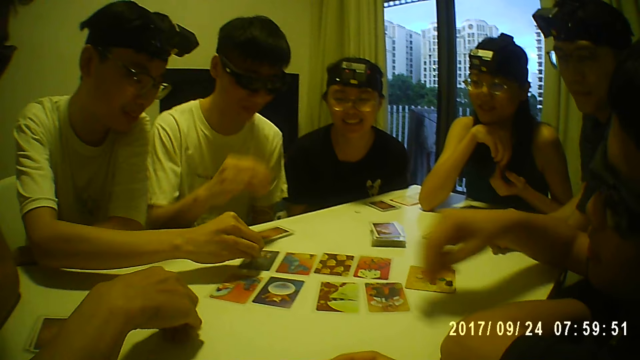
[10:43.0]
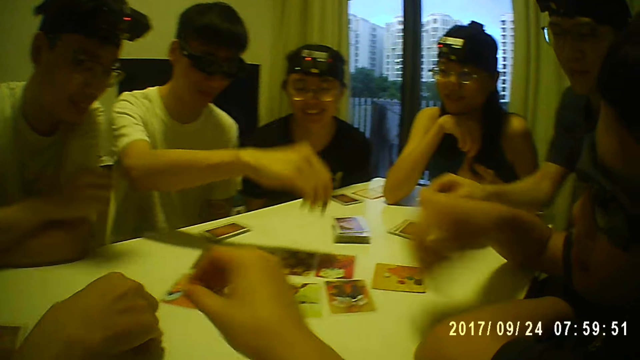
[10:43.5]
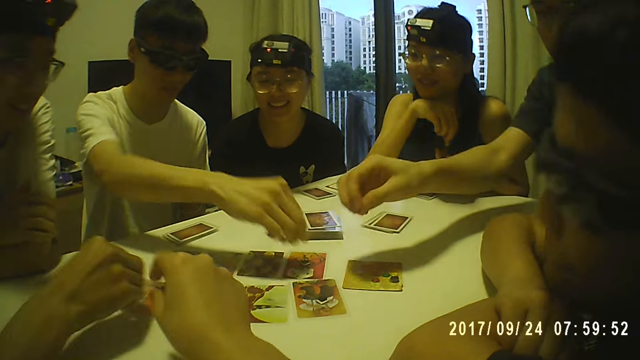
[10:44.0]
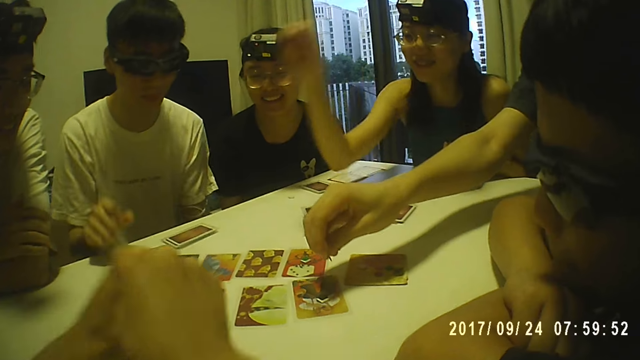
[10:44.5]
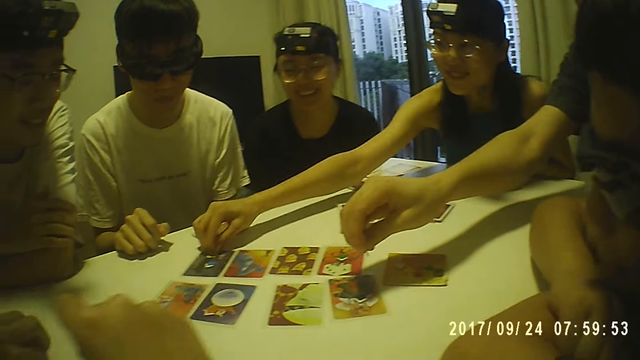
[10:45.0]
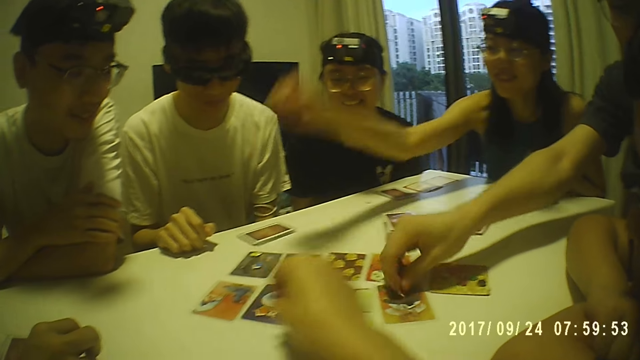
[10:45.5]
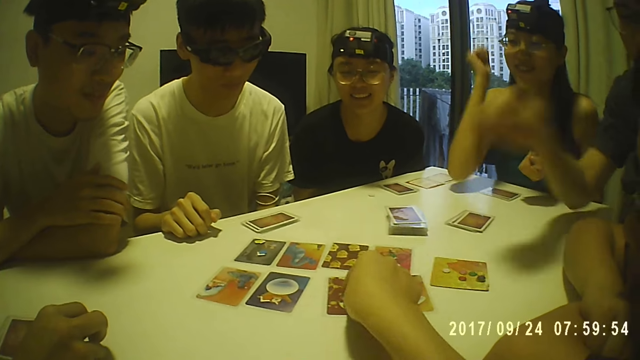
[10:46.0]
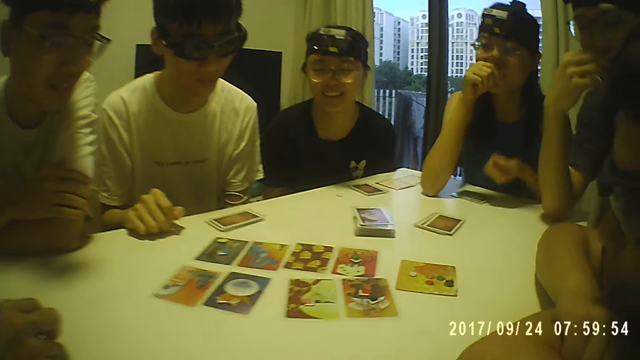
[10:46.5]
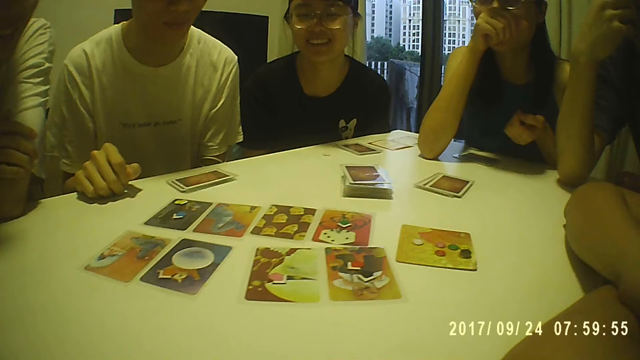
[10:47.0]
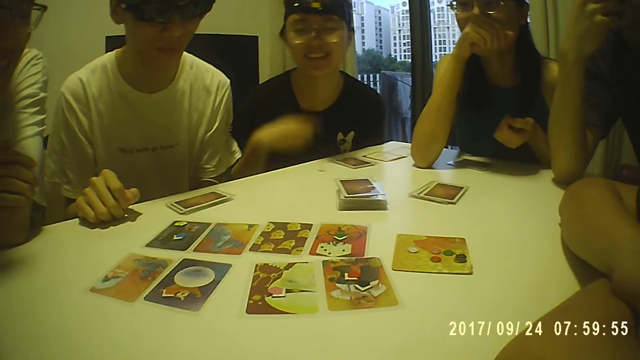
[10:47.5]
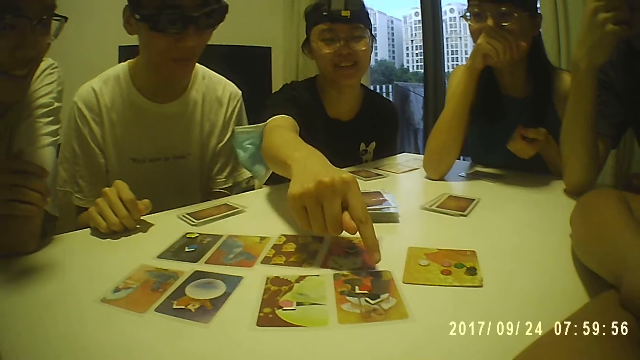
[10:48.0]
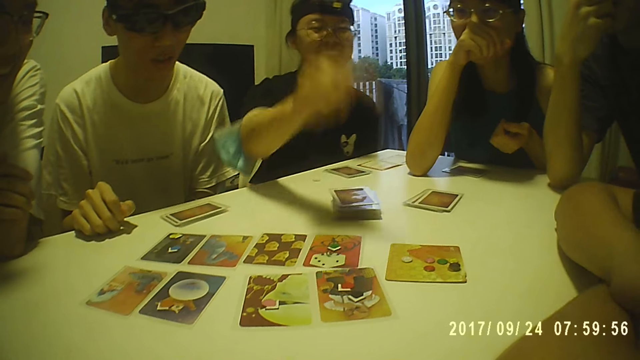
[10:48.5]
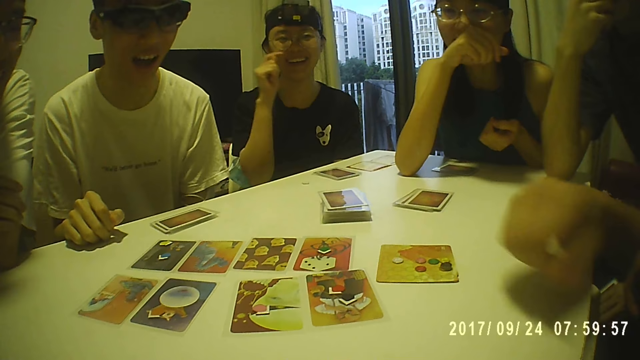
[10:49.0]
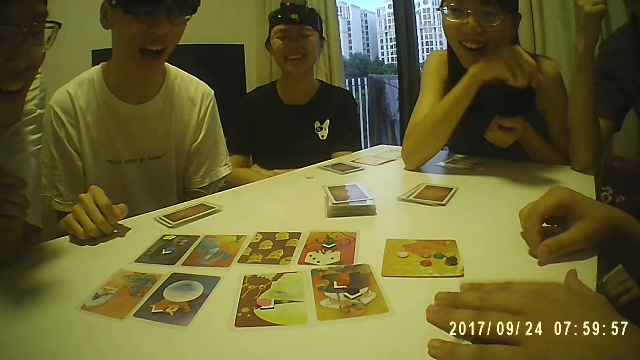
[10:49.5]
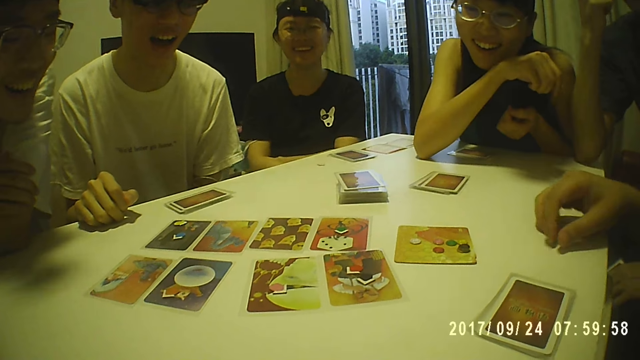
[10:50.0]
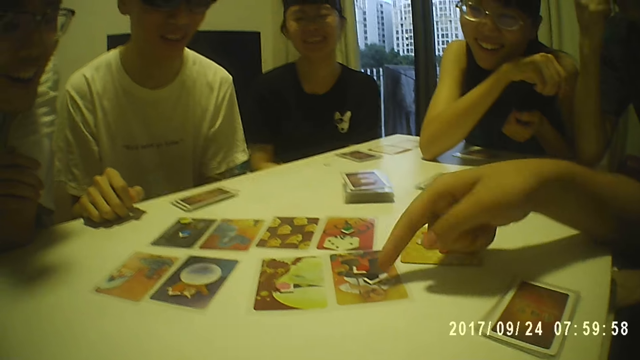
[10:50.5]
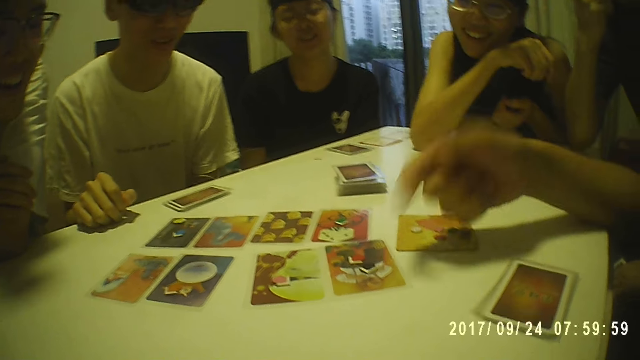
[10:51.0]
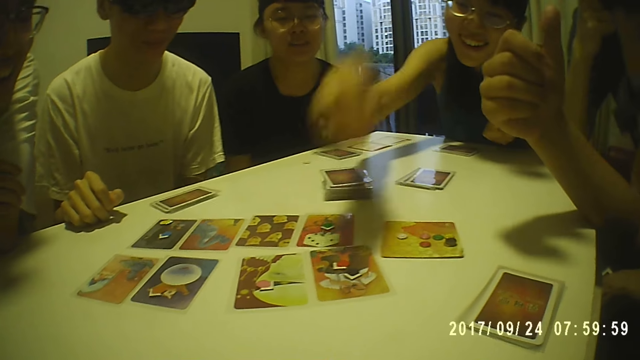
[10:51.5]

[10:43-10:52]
A man places the token on a card on the table with his right hand. Another man places the token on a card on the table with his right hand. The camera wearer holds a token with her right hand. The second man crosses both arms and rests his chin on his right hand. A woman holds the token with her right hand and places the token on a card on the table with her right hand. A third man places the token on a card on the table with his right hand. The camera wearer places the token on a card on the table with her right hand. She touches something. The third man touches his face with his right hand. The woman touches her face with her right hand. The camera wearer looks around. A person points at a card. Another woman touches a card on the table with her right hand. The camera wearer looks around. The second man places the cards on the table with his left hand. The second woman crosses her arms.

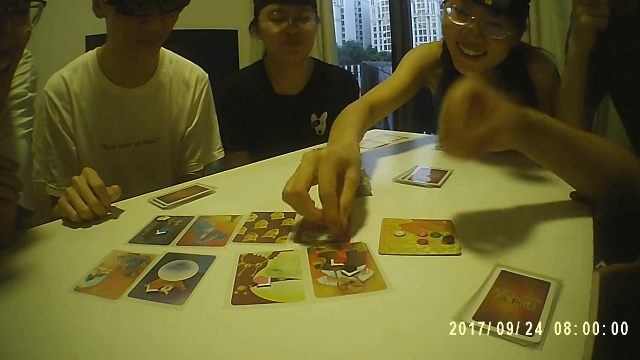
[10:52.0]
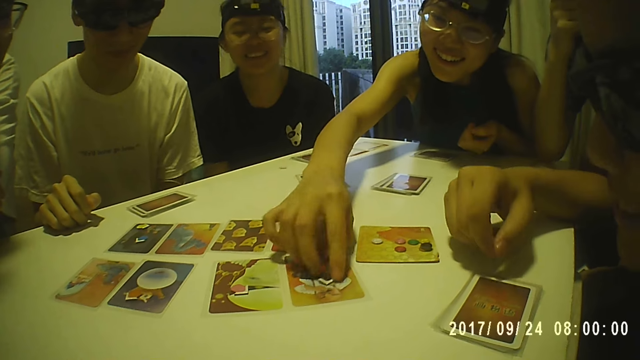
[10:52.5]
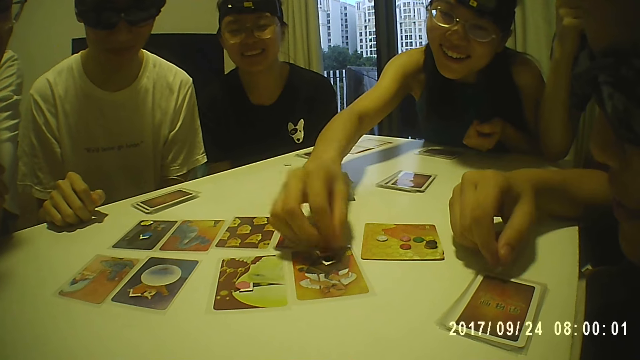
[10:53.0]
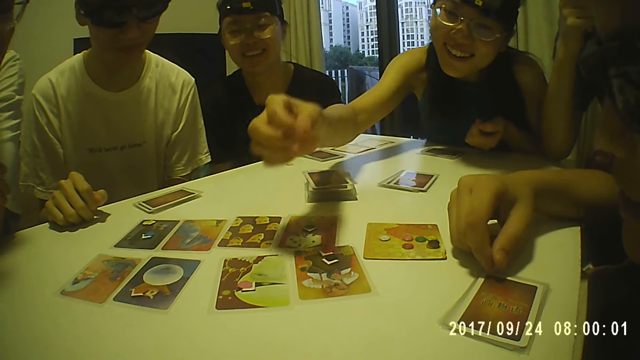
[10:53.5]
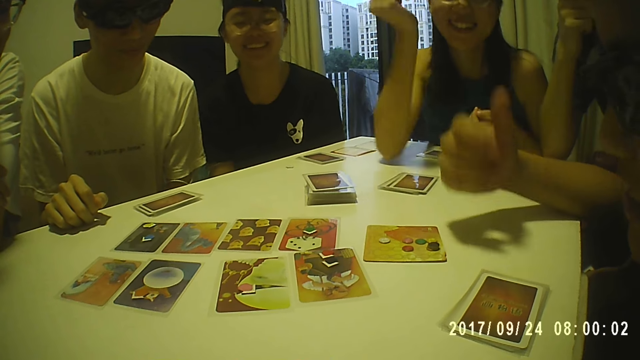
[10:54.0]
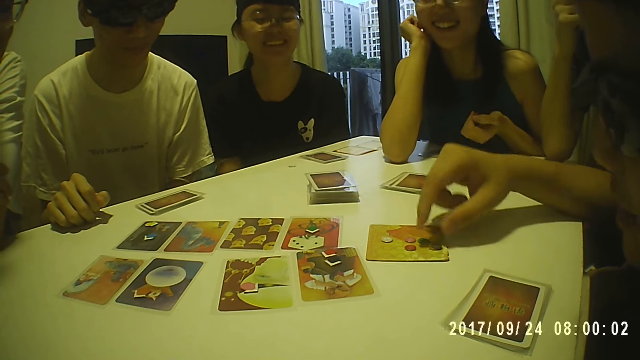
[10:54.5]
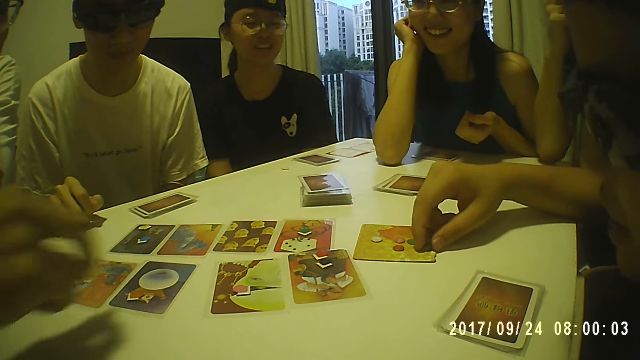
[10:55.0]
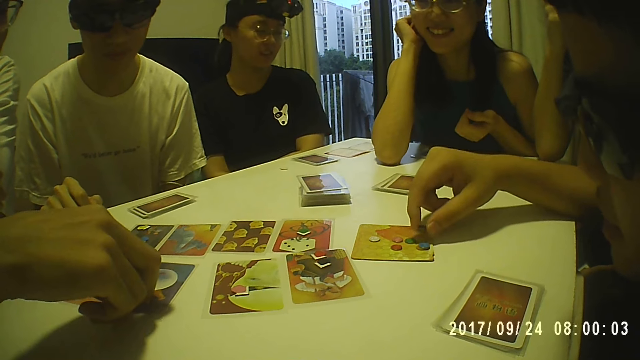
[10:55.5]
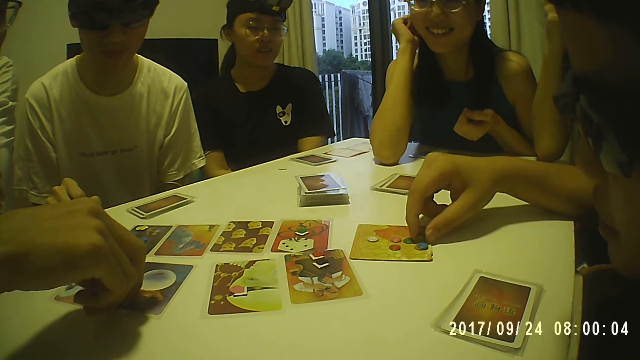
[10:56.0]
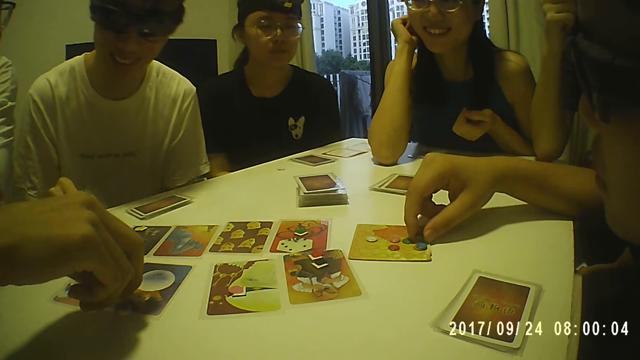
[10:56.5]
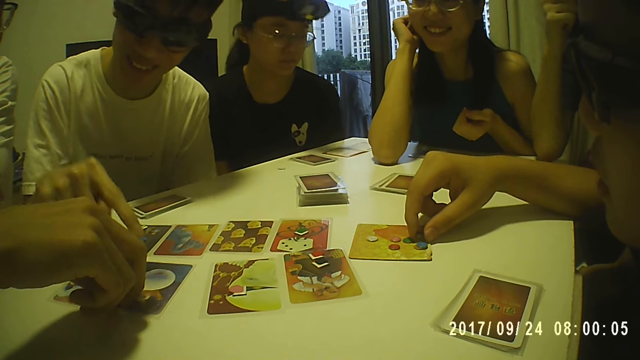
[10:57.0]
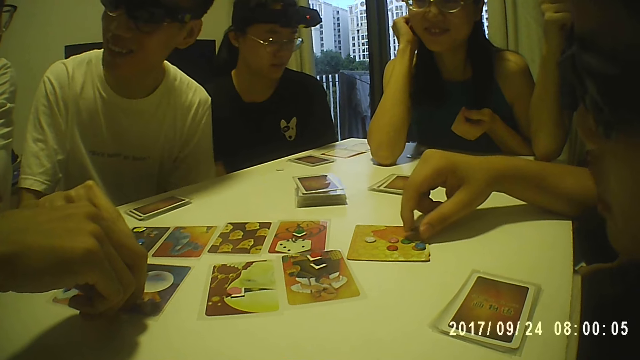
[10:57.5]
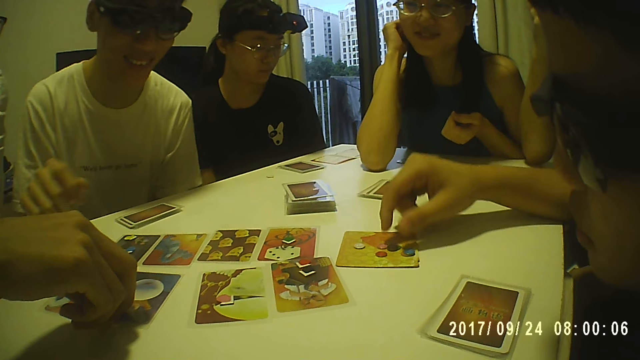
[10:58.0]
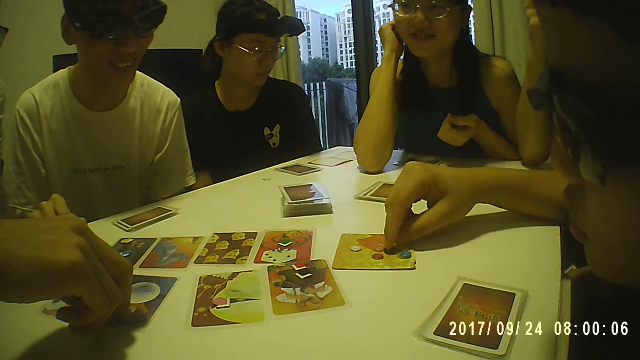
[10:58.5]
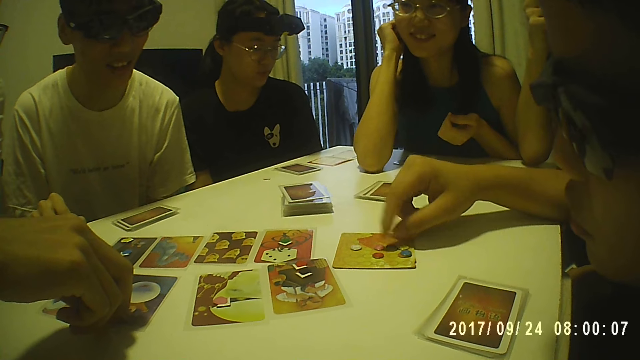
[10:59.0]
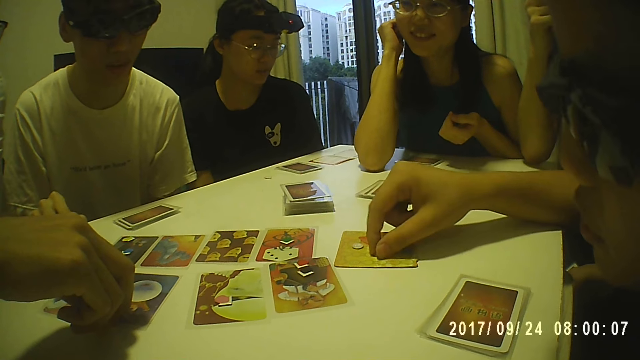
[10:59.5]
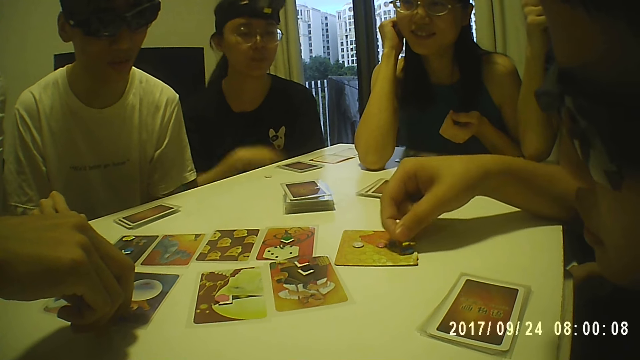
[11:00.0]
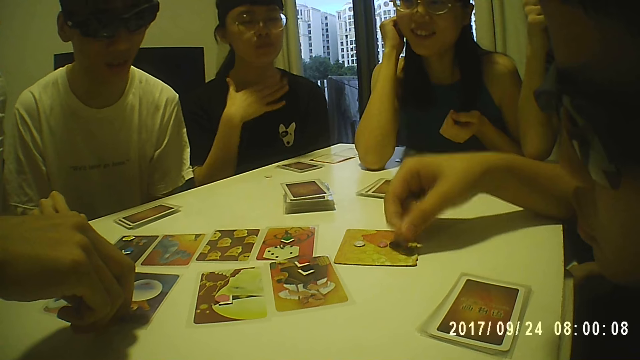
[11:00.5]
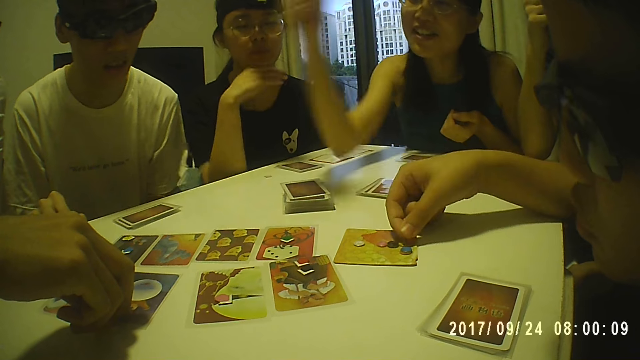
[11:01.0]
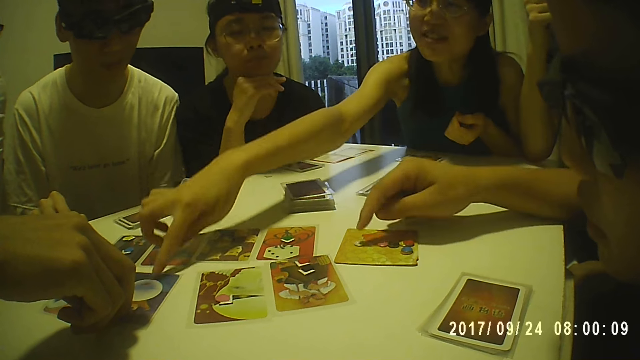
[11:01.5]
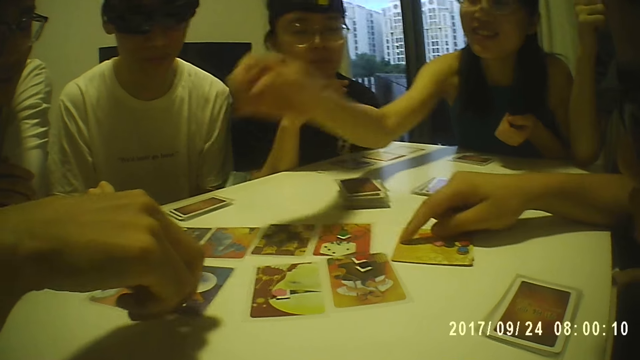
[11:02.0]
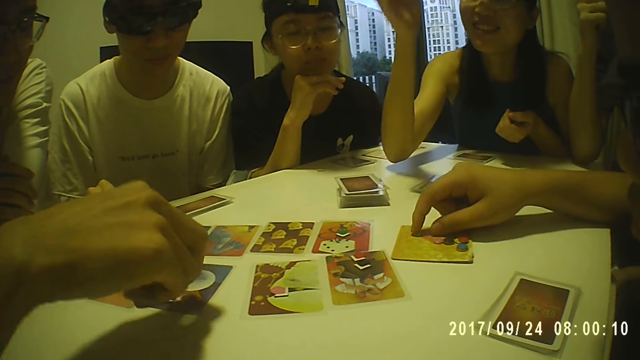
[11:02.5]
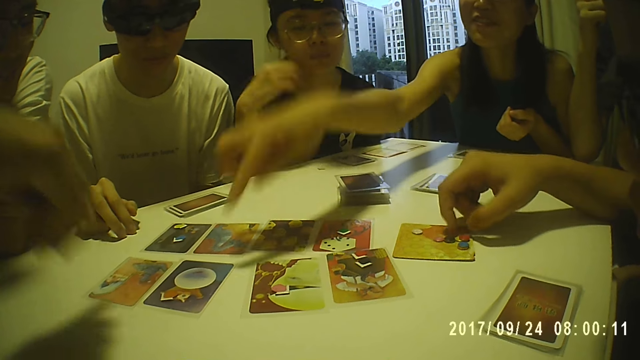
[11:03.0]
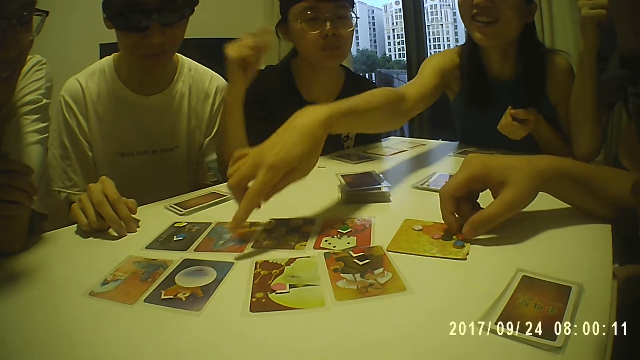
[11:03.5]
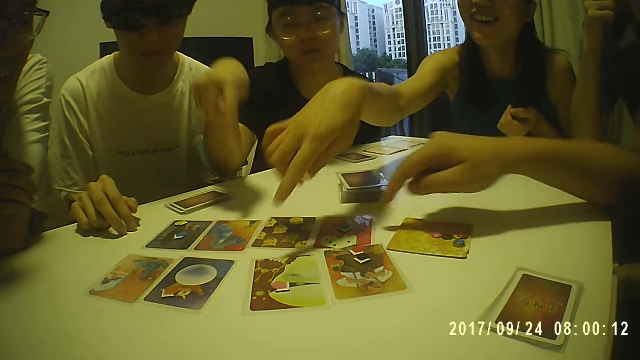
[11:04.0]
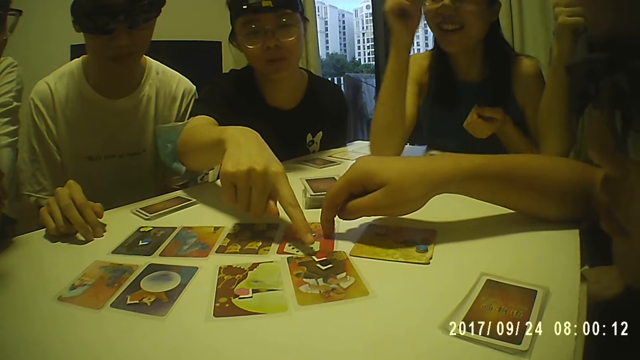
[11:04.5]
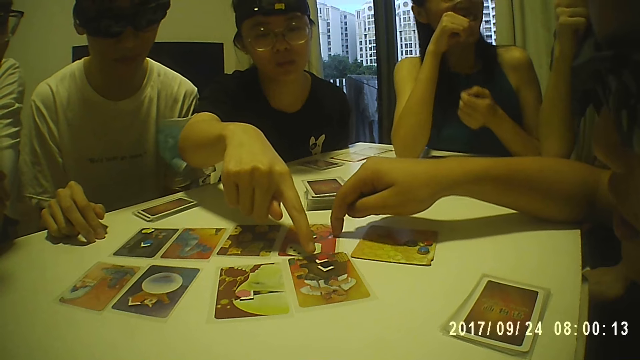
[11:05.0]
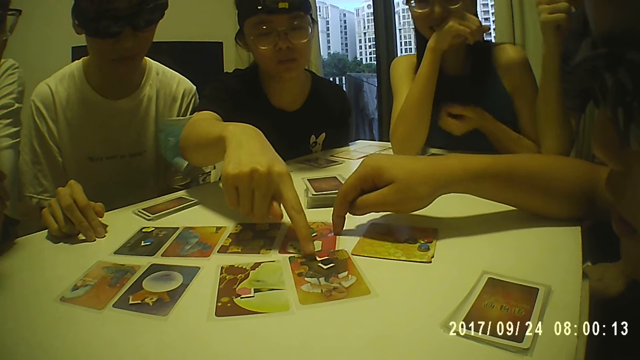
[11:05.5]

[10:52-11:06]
A woman moves a token on a card on the table with her right hand and rests her jaw on her right hand. A man picks a token from a card on the table with his right hand. The man places the token on the card on the table with his right hand, moves the token on the card on the table with his right forefinger, and picks the token from the card on the table with his right hand. Another woman beats her chest with her right hand. The man places the token on the card on the table with his right hand. The other woman rests her chin on her right hand. The first woman touches a card on the table with her right hand. The man moves the token on the card on the table with his right forefinger, moves the card with his right thumb, and moves the token on the card on the table with his right thumb. A person points at a card. The man taps the card on the table with his right thumb. The first woman touches her face with her right hand.
